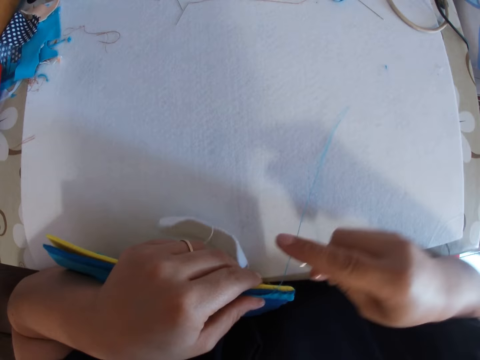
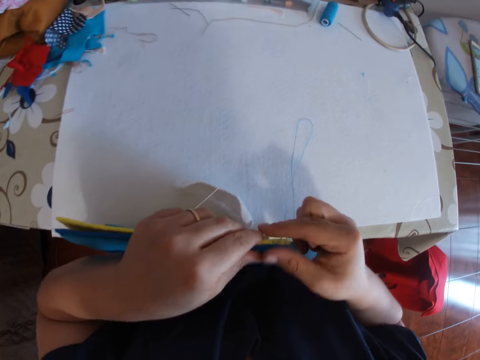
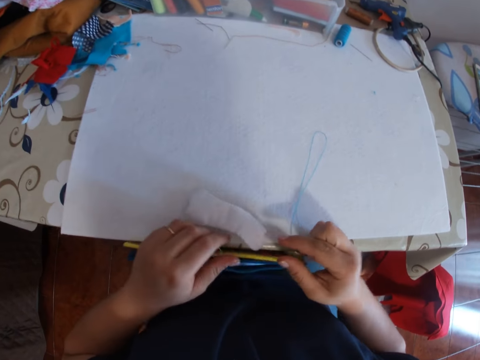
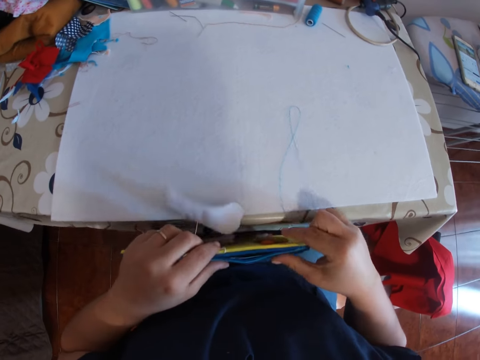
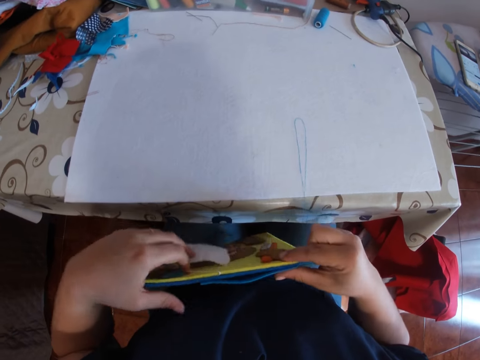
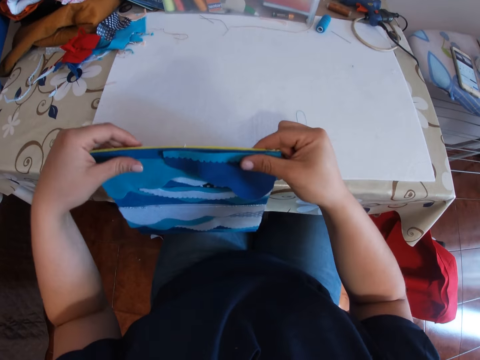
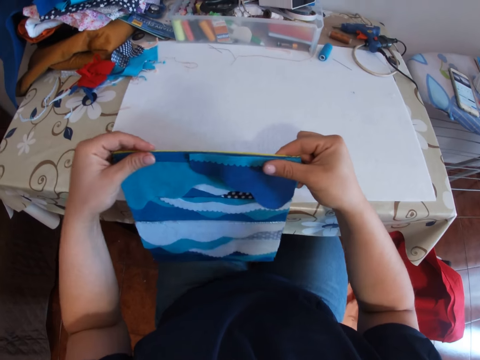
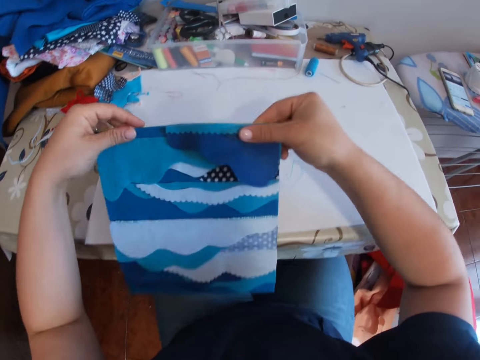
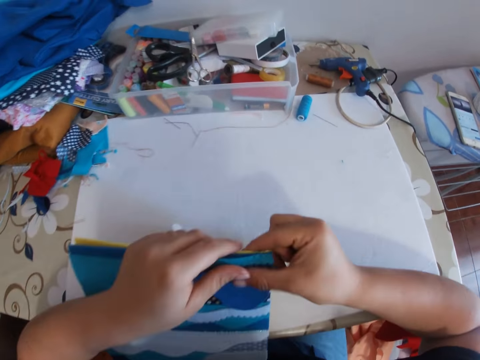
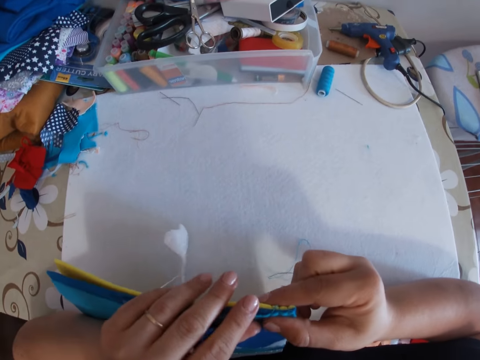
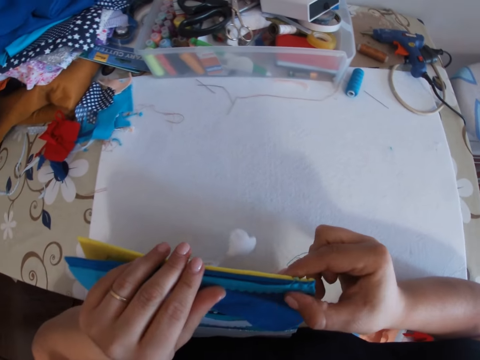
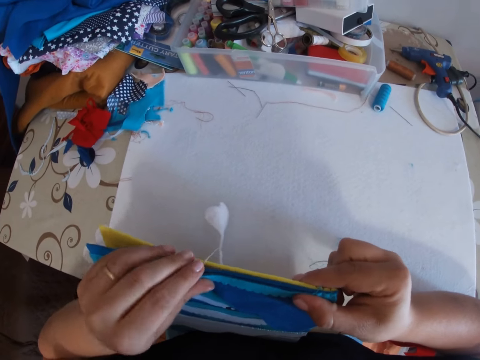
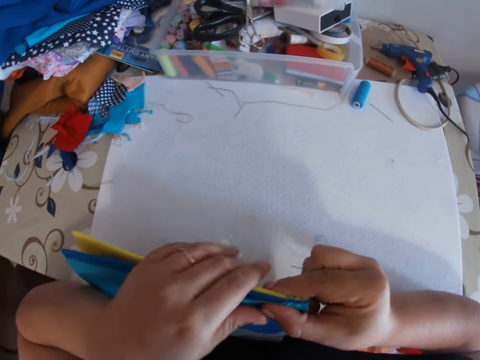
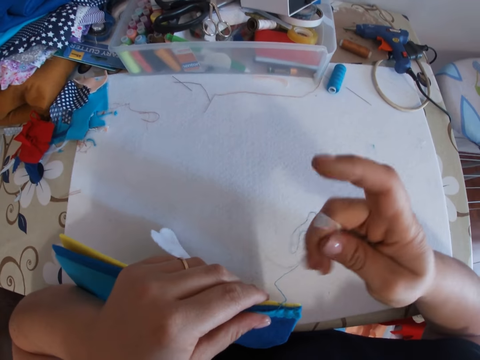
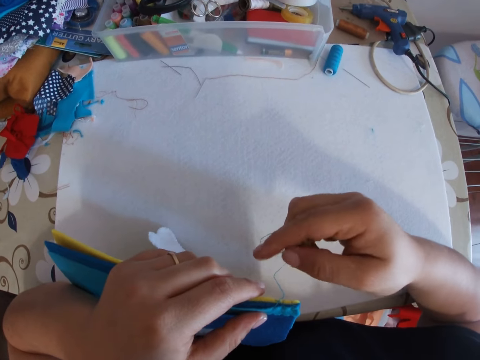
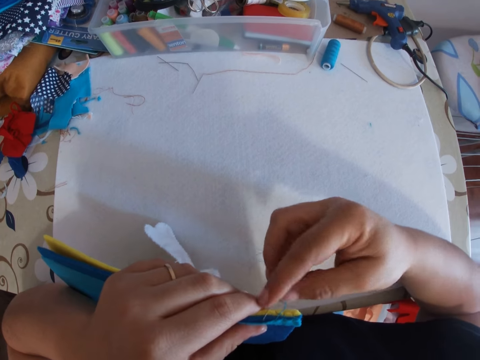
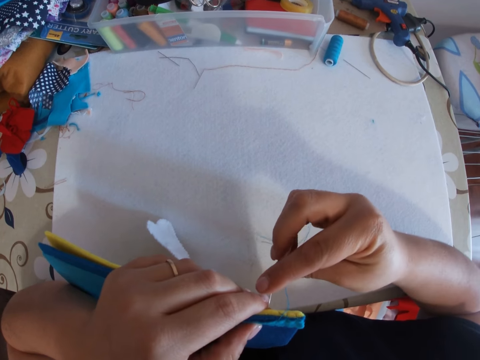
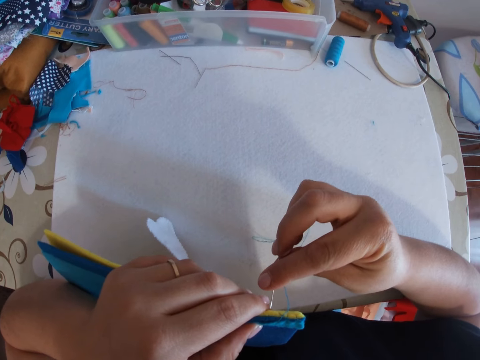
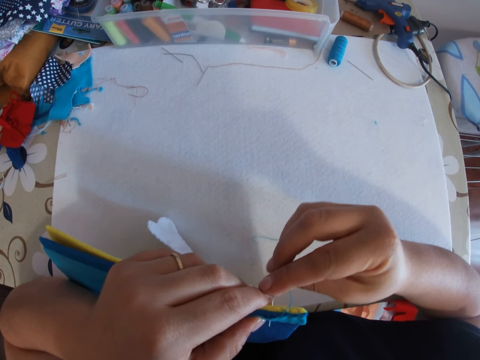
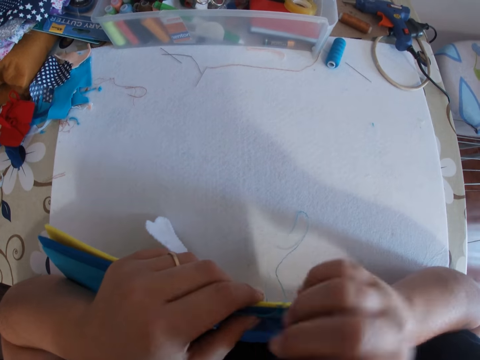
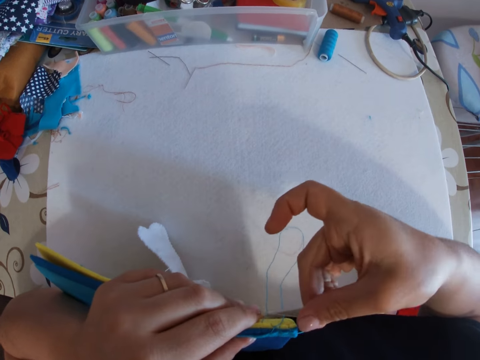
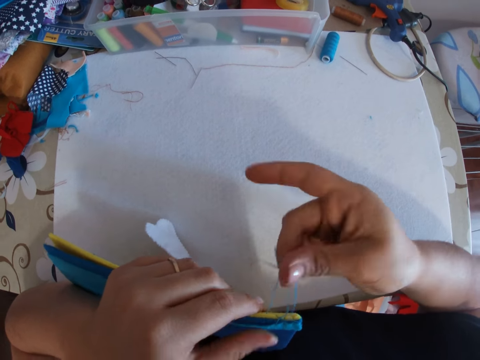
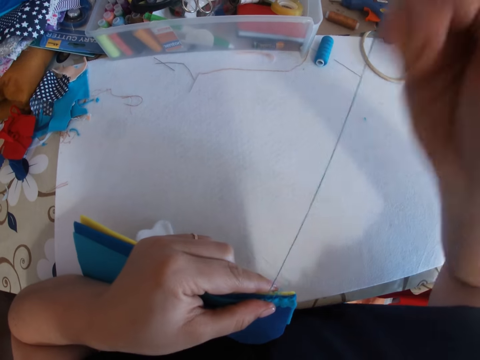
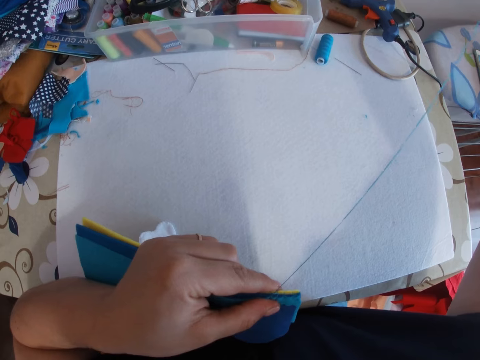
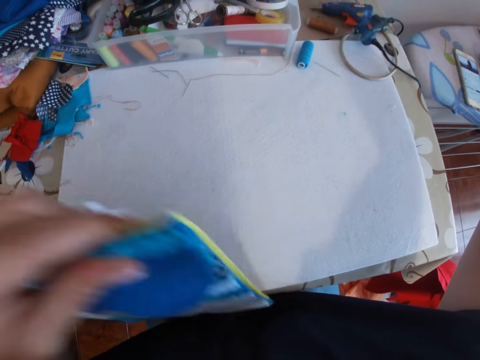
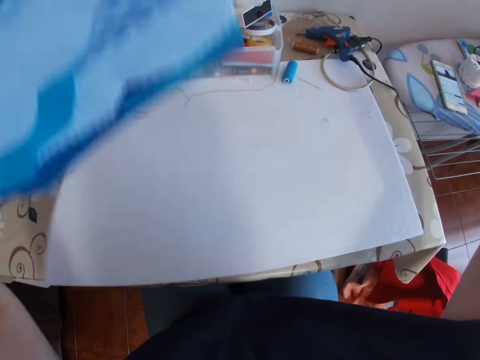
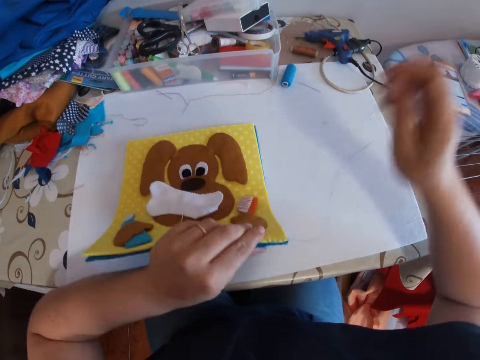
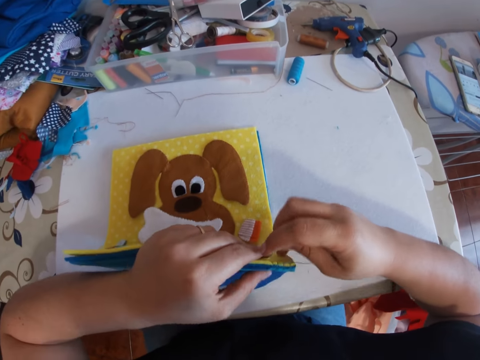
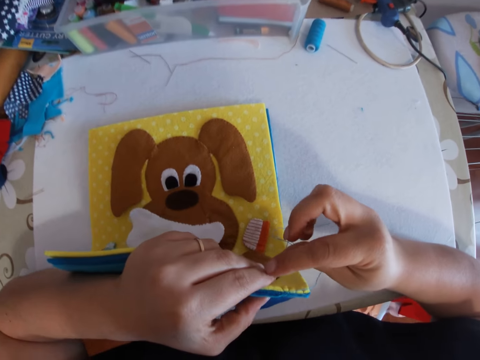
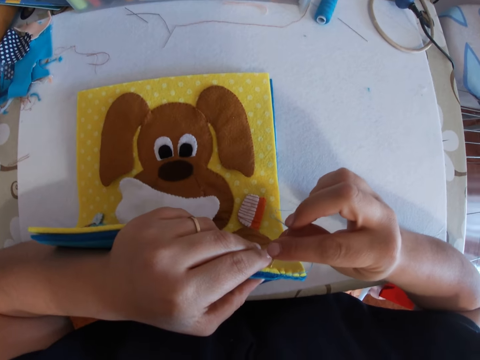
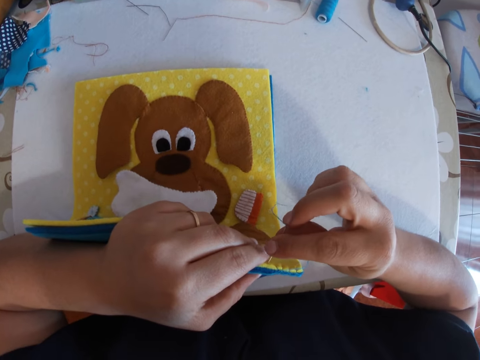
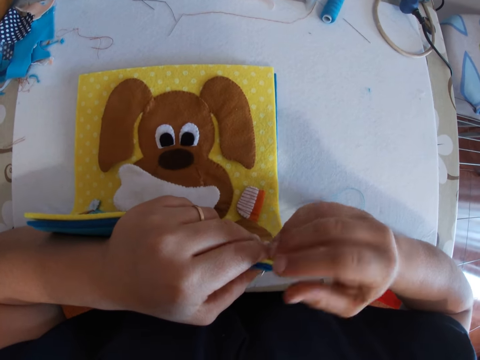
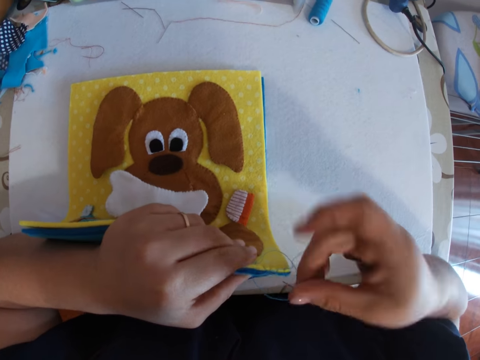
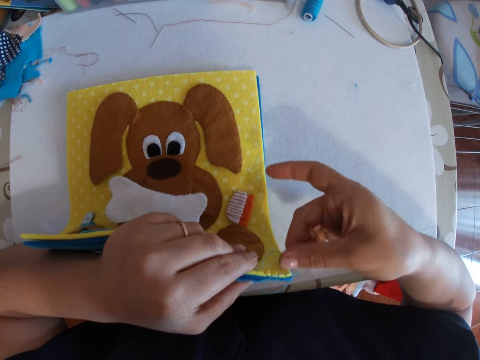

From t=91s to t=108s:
The craft falls off the hand of the camera wearer. She takes up the craft. She aligns the edges of the crafts. She sews the crafts together with a hand needle and thread. She lifts the crafts with her left hand. She places the crafts on a white board on the table. She sews the crafts together with a hand needle and thread.

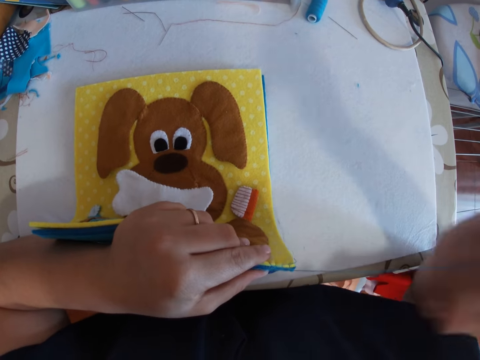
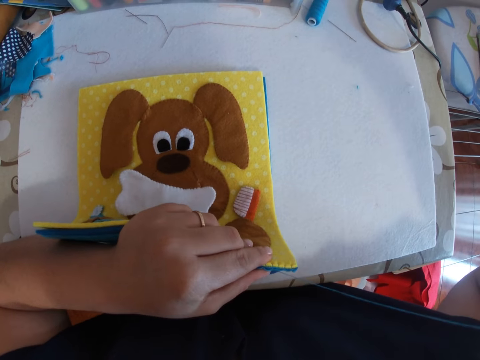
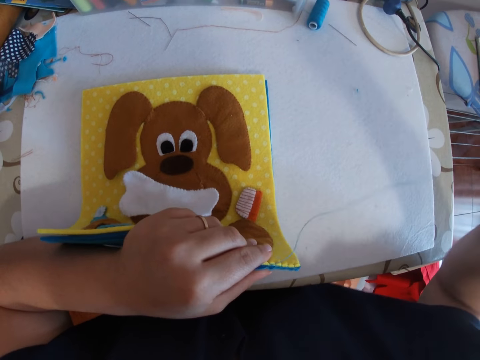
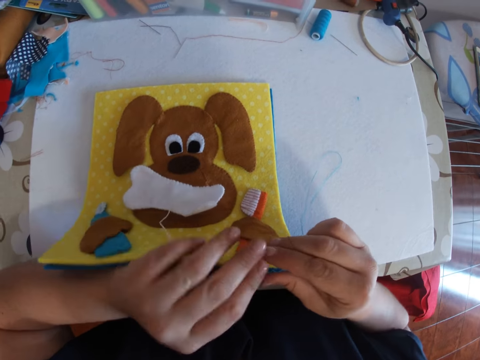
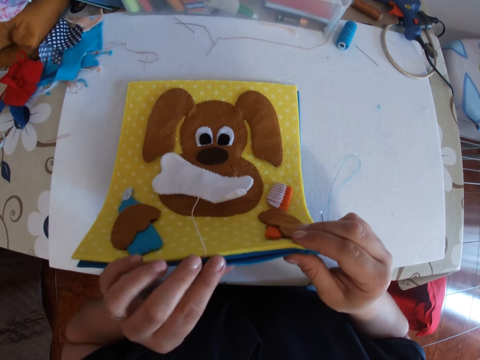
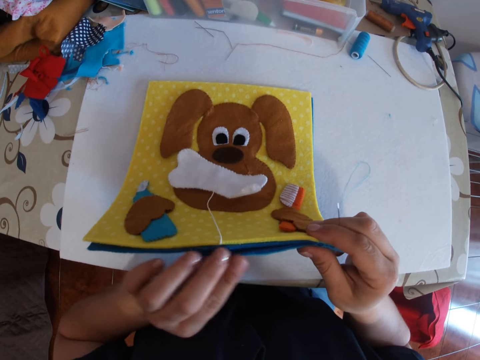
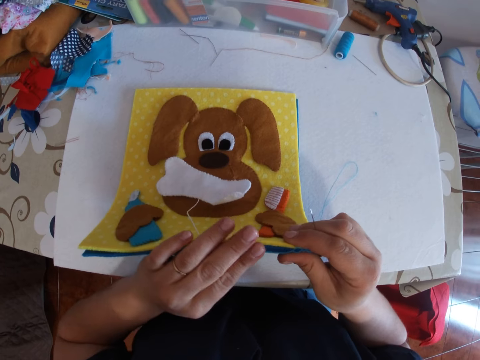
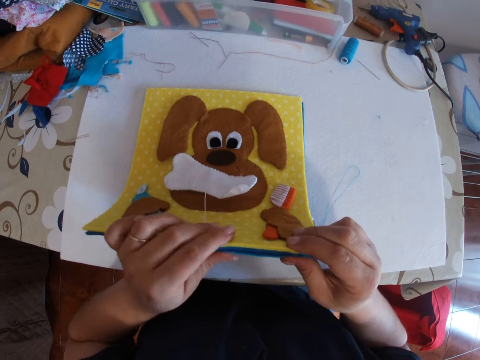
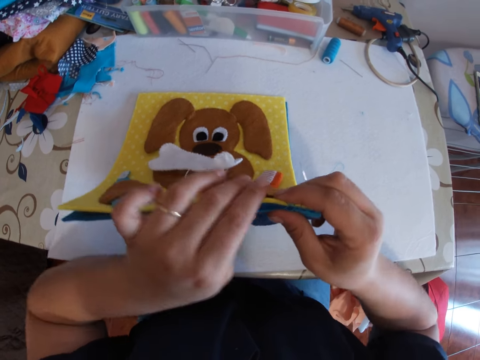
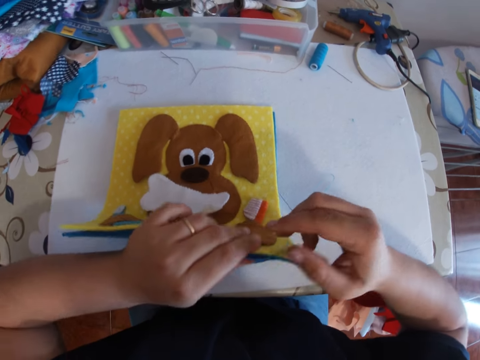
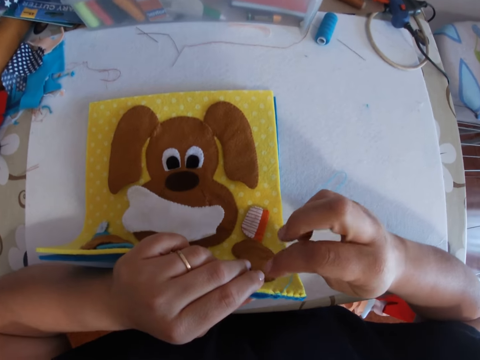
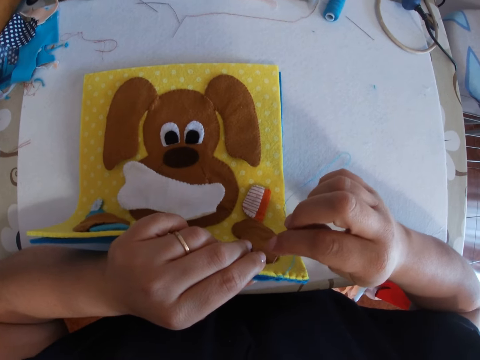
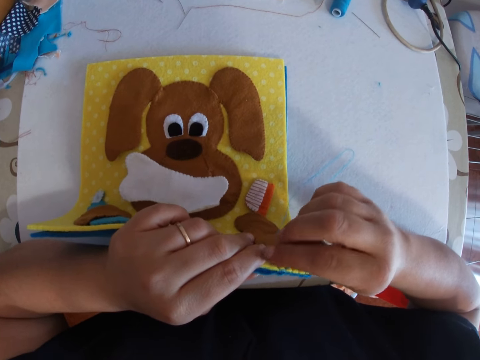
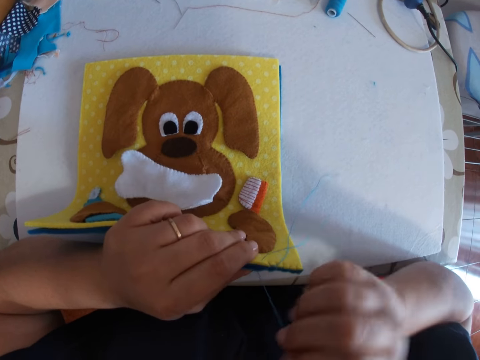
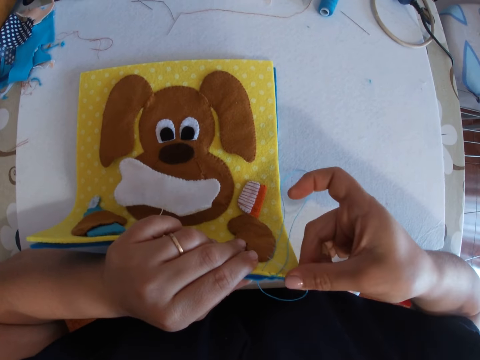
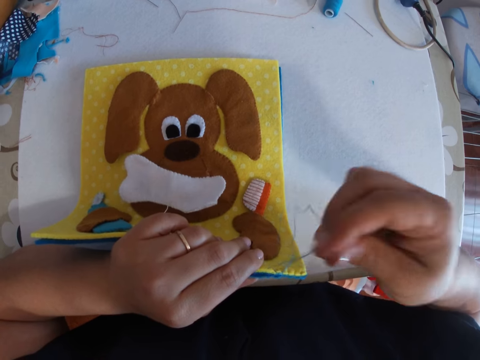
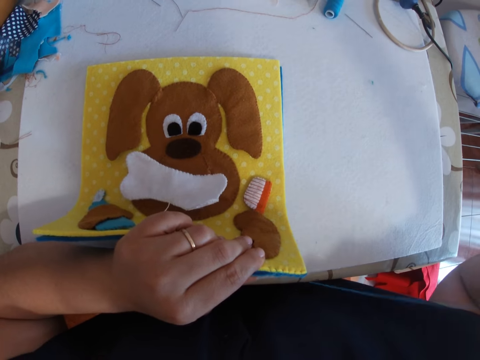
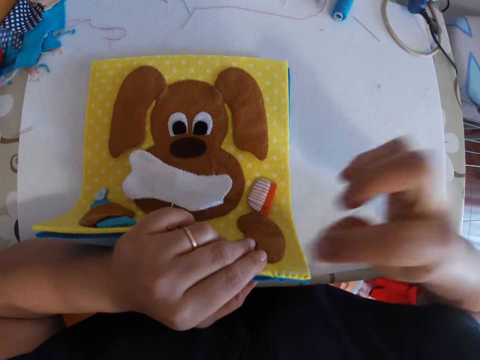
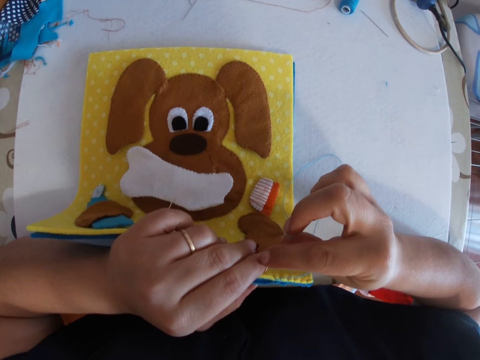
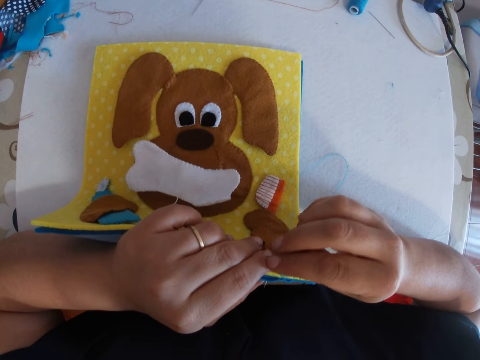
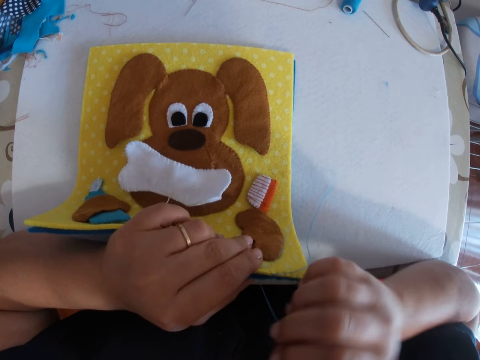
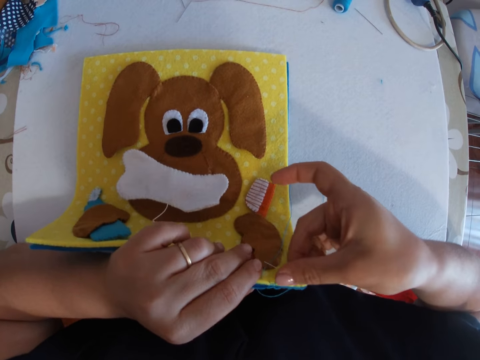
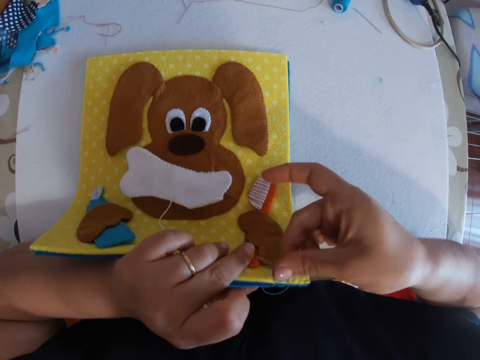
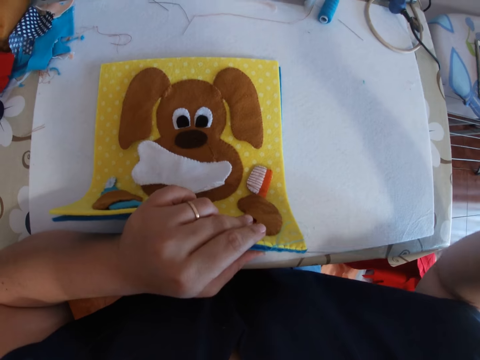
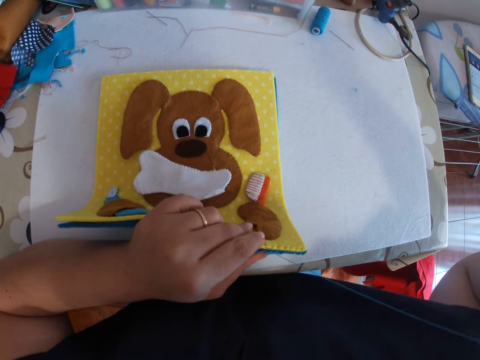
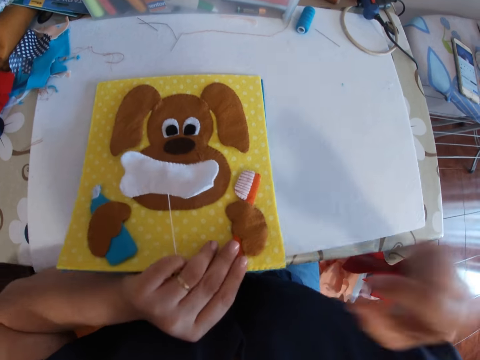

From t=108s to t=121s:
The camera wearer aligns the edges of the crafts. She sews the crafts together with a hand needle and thread.
